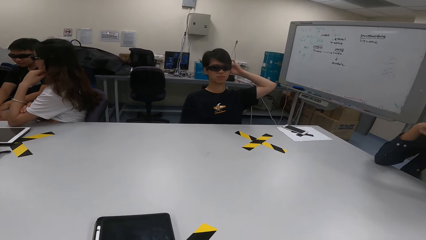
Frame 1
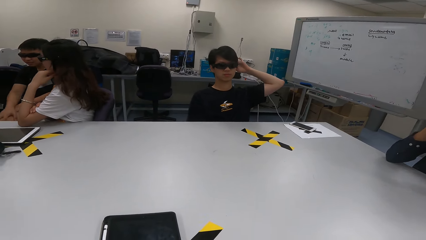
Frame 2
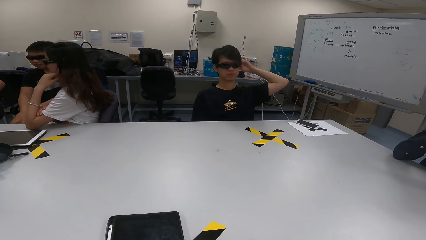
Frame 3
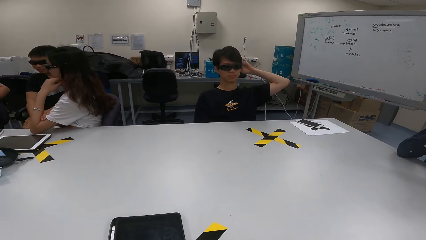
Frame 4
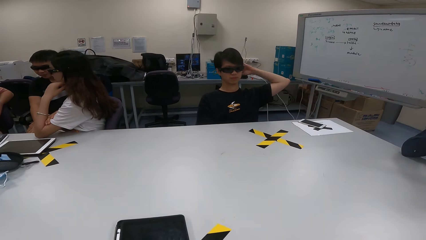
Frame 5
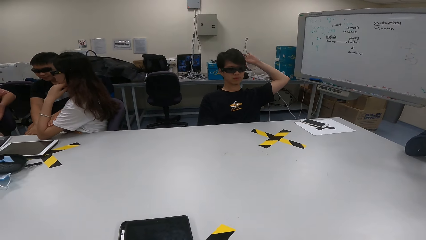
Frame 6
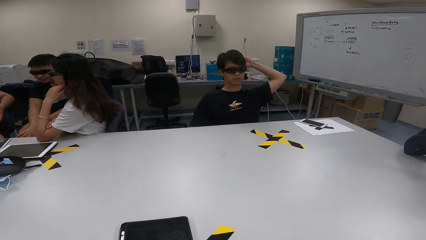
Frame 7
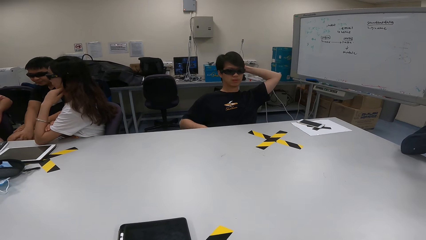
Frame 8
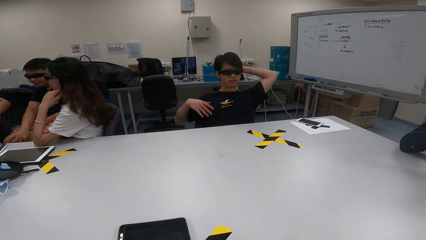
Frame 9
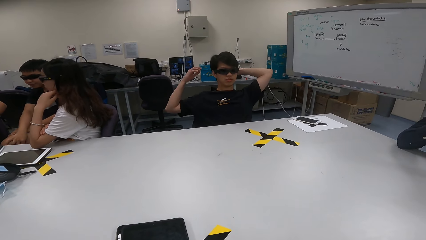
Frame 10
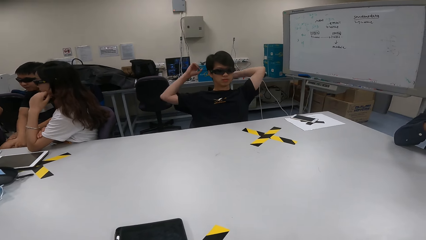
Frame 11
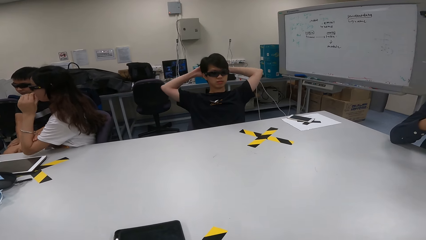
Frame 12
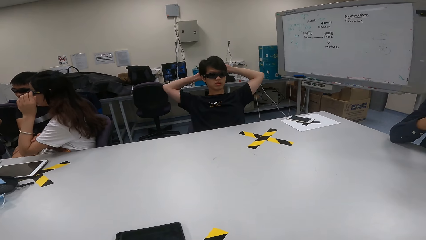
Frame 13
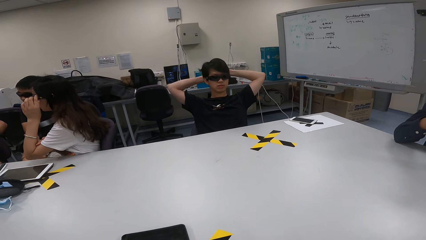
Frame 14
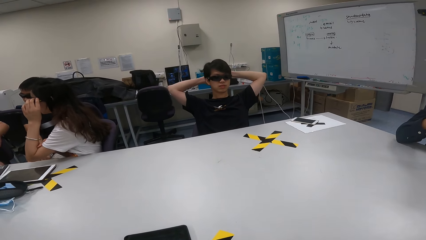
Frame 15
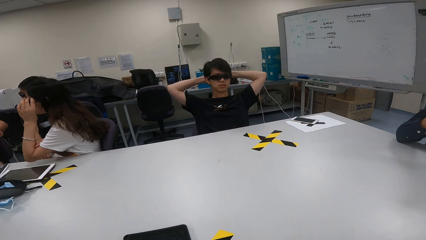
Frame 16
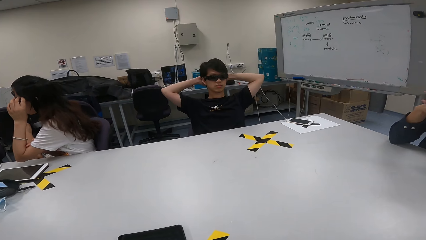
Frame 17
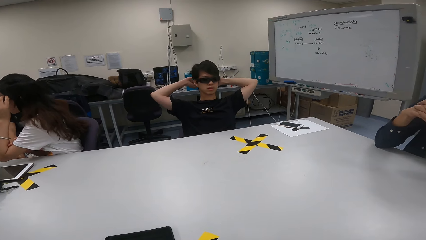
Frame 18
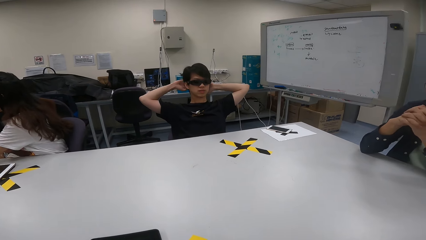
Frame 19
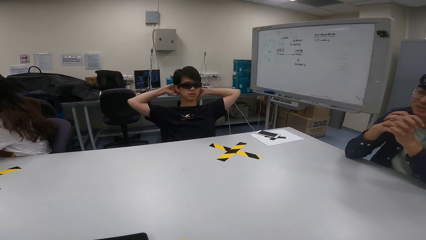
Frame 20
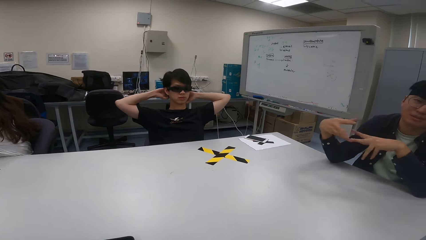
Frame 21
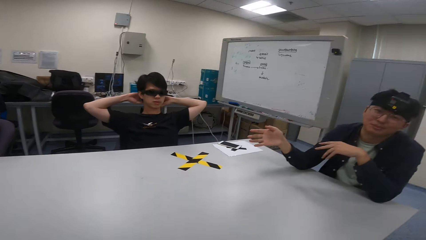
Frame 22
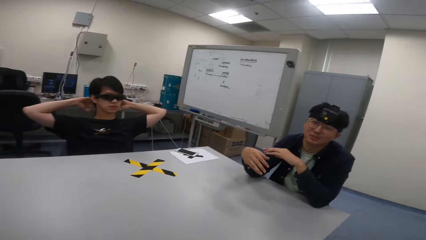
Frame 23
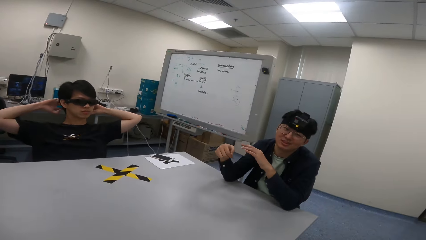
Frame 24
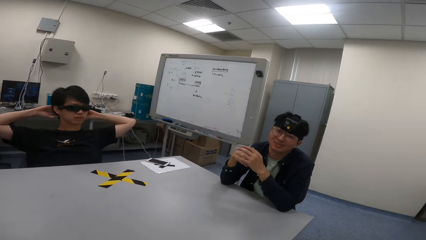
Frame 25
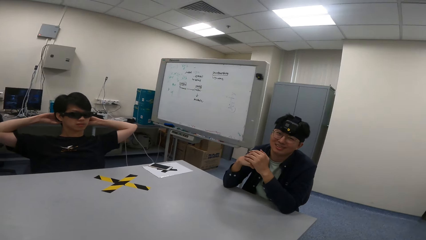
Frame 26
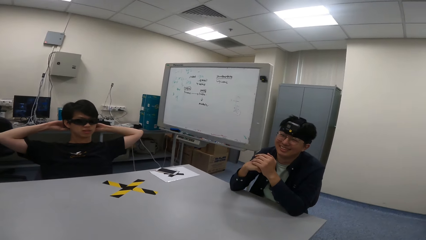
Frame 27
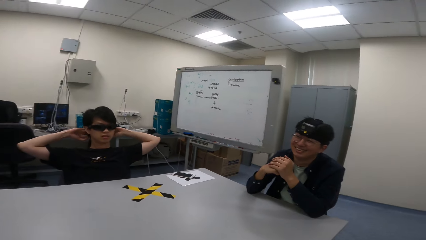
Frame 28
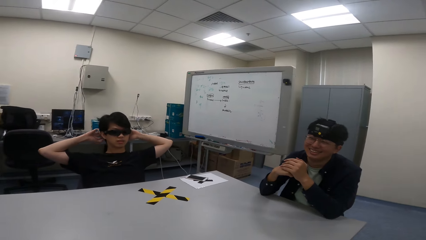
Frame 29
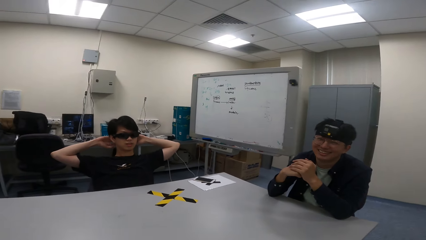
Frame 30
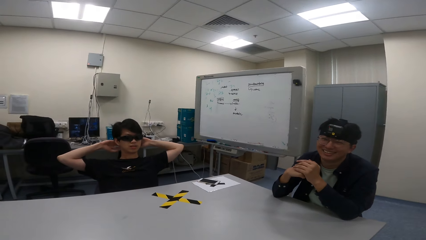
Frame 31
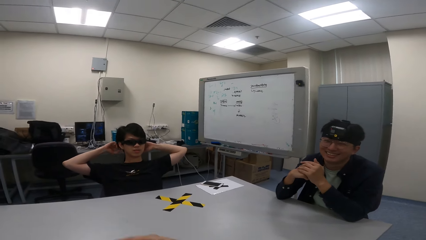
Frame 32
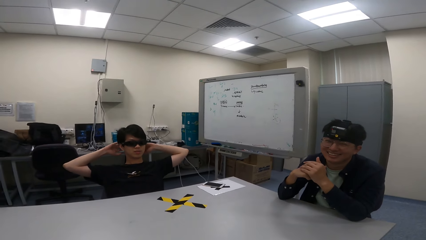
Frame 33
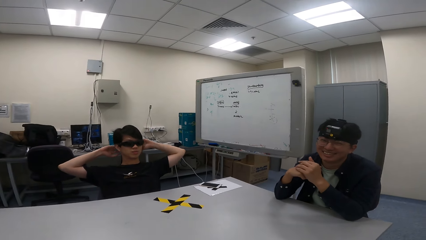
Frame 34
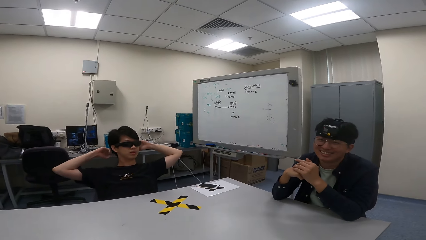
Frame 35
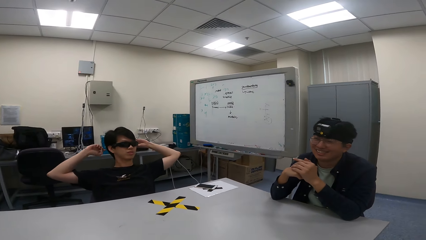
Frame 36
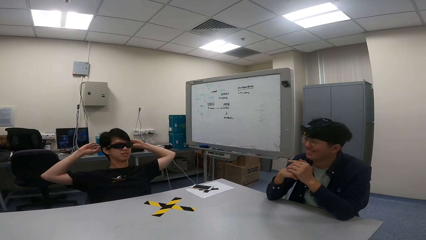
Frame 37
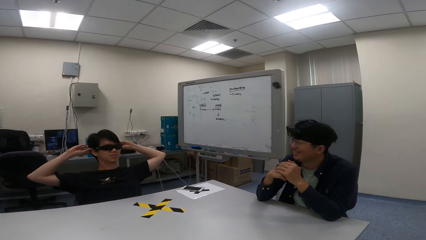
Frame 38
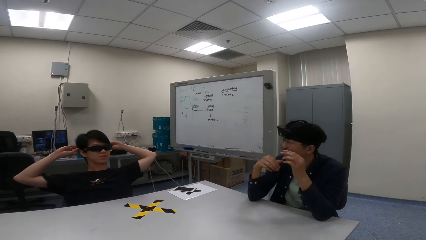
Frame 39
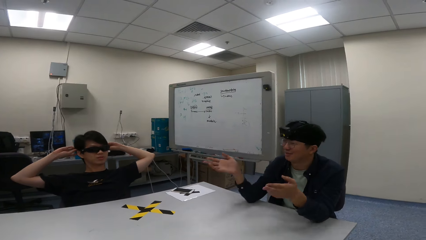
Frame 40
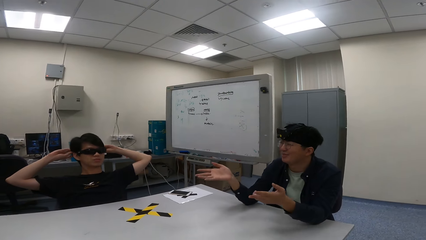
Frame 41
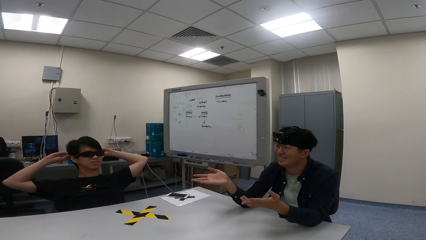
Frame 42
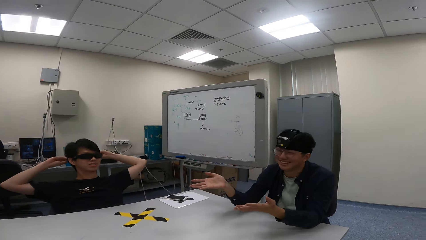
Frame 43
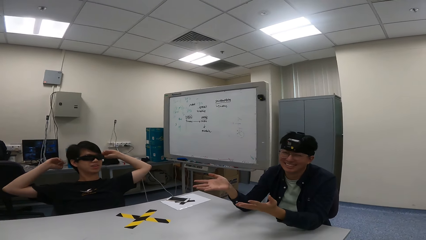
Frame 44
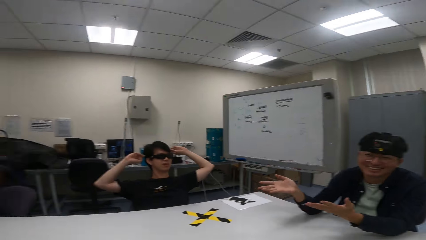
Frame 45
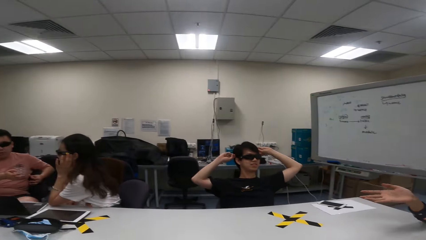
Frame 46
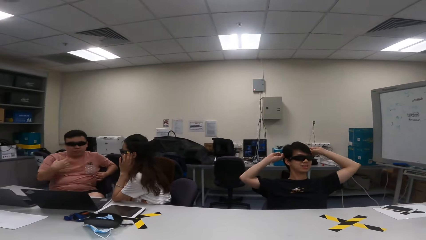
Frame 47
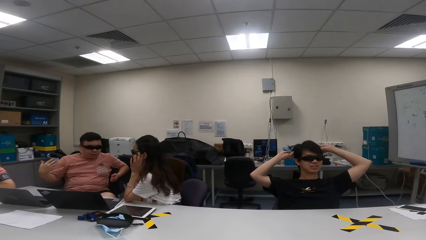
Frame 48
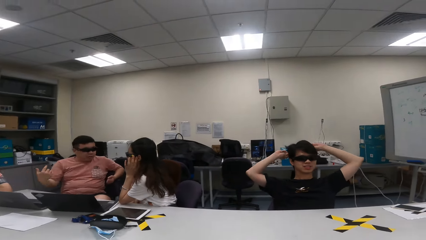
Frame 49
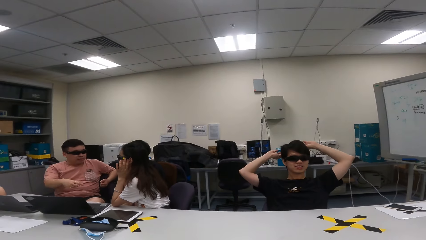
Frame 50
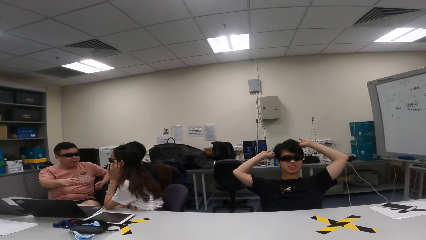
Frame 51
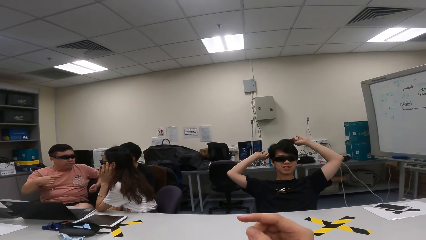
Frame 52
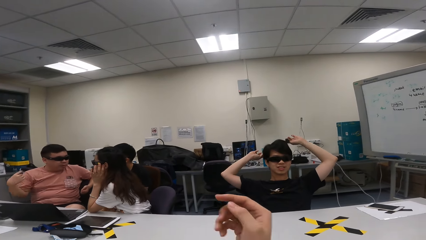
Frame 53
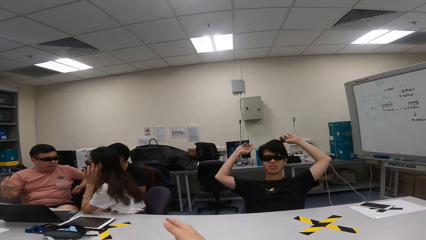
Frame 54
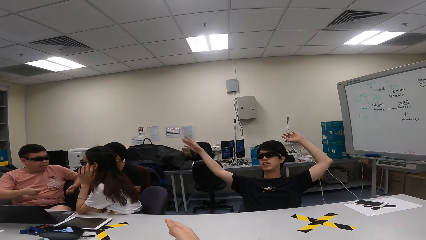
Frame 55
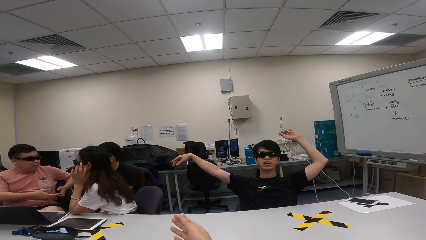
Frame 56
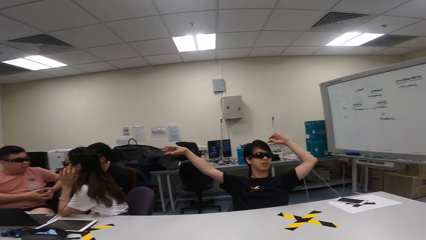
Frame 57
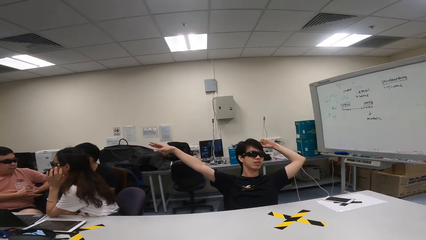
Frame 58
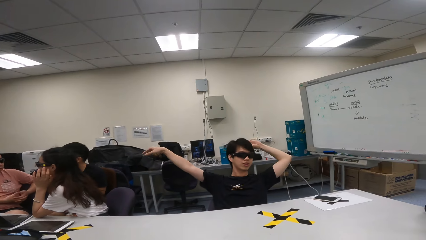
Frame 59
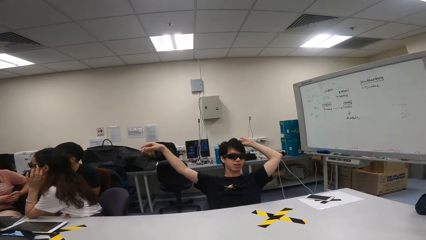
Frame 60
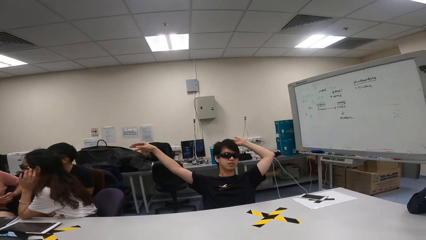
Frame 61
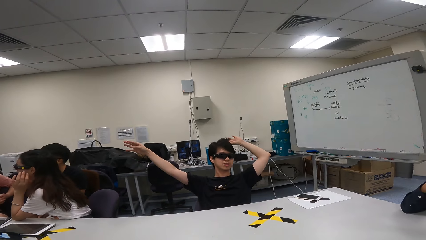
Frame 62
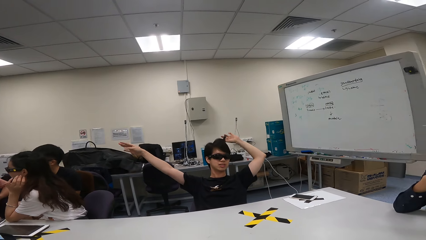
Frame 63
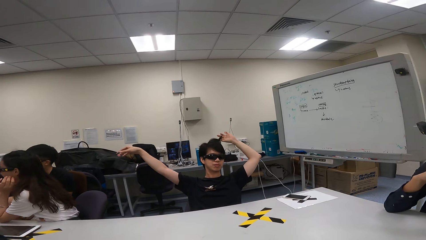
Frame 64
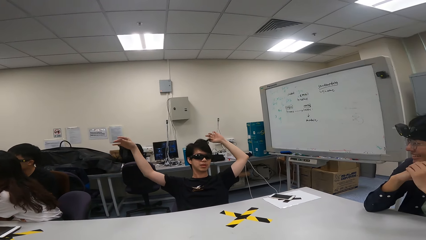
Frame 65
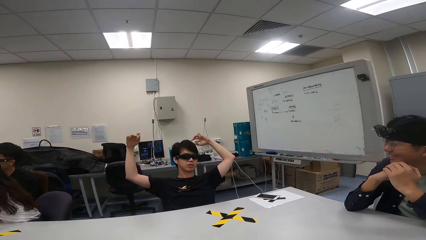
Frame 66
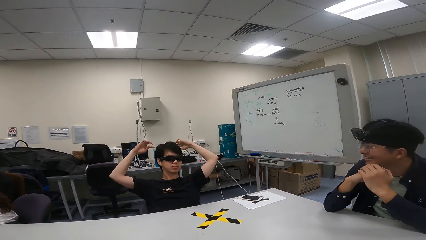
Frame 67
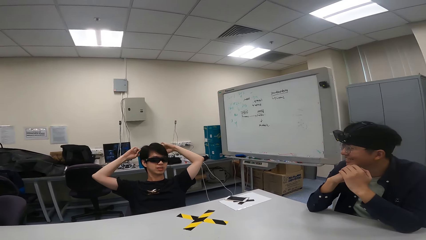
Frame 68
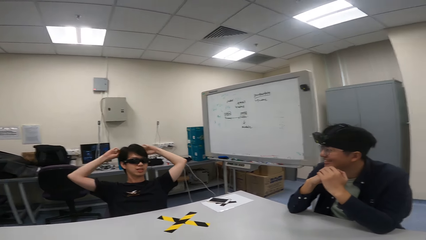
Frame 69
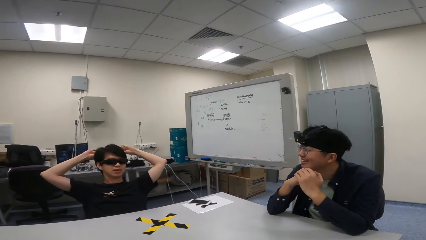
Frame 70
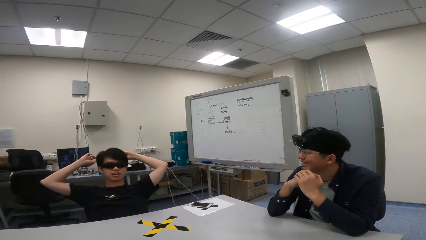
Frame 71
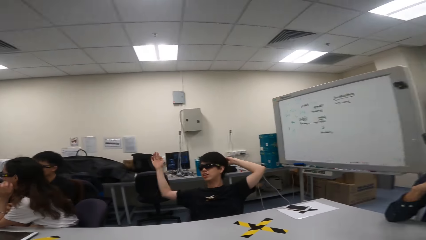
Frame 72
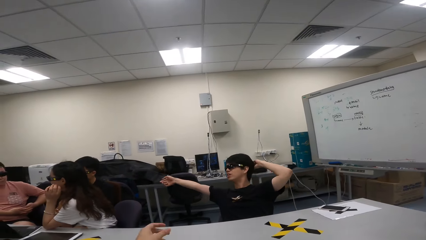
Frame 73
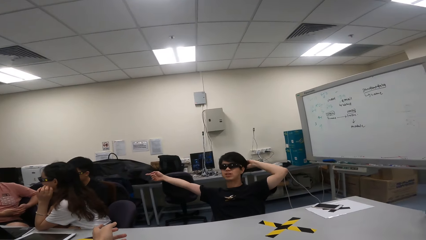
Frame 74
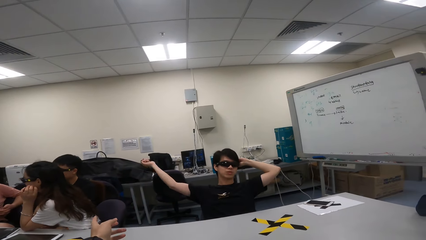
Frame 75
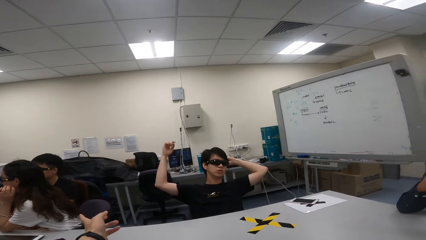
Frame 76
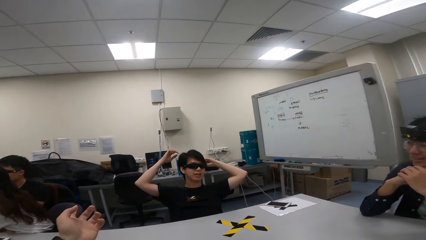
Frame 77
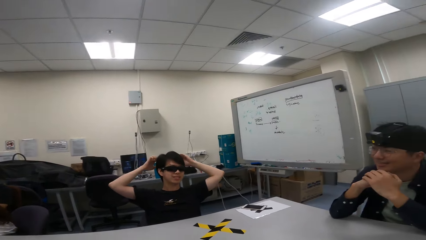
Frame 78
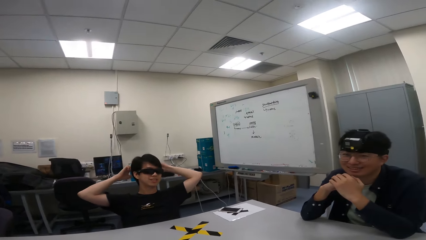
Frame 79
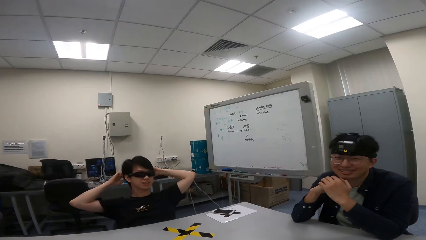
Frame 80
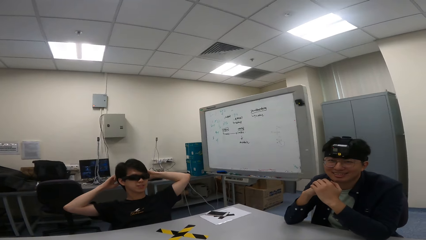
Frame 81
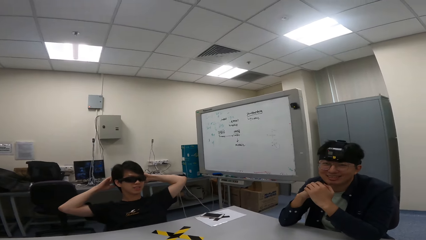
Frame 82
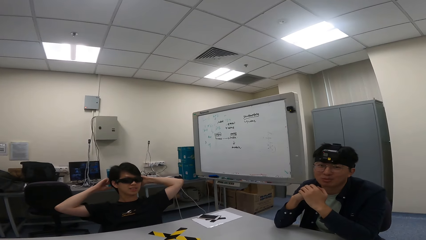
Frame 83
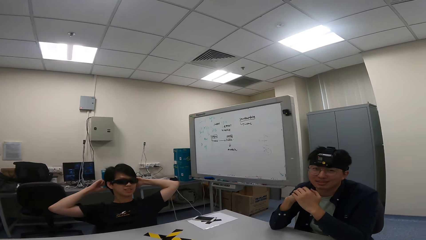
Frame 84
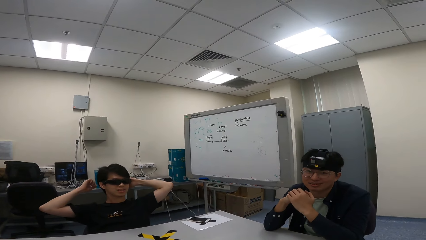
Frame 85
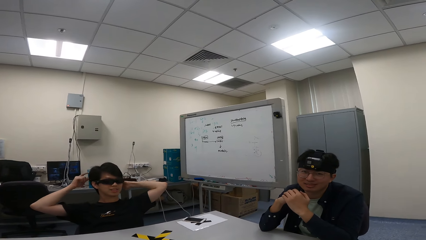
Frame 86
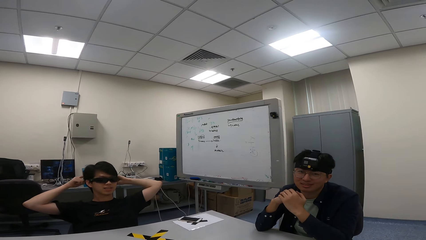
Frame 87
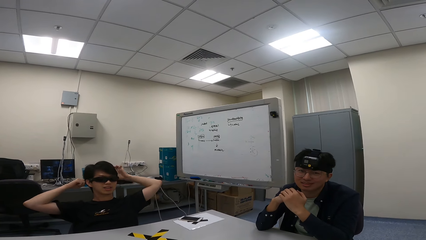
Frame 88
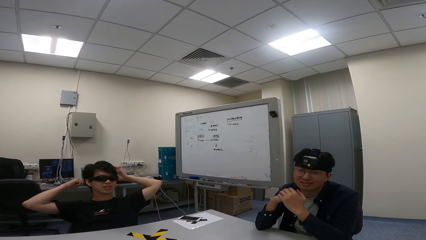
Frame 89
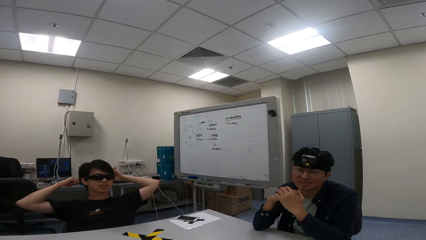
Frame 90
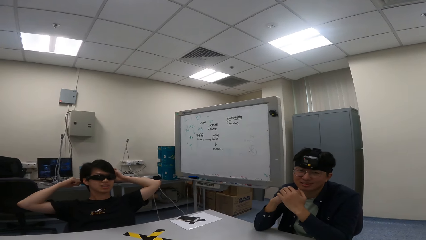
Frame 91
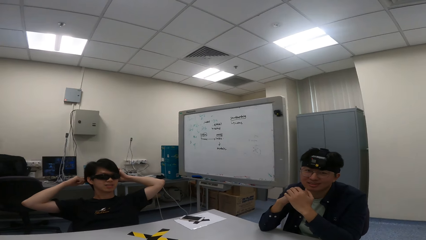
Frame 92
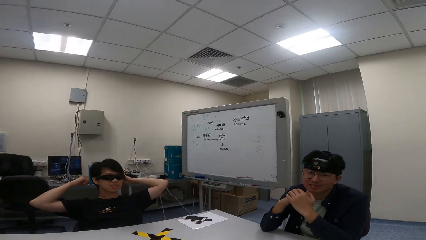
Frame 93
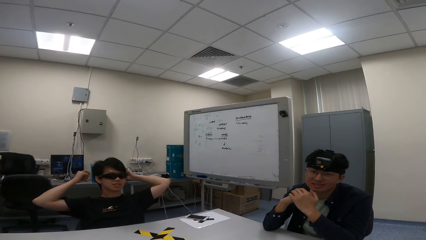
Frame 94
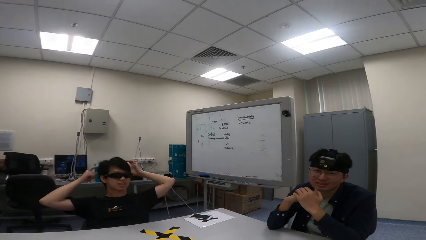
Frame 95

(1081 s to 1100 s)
A person straightens the hair with both hands. Another person sways hands in the air. They sway hands in the air again. A third person lifts a hand. The camera wearer lifts a hand. The first person lifts hands in the air. The first person straightens the hair and points to a fourth person. The camera wearer points to the fourth person. The first person straightens the hair and nods the head.
